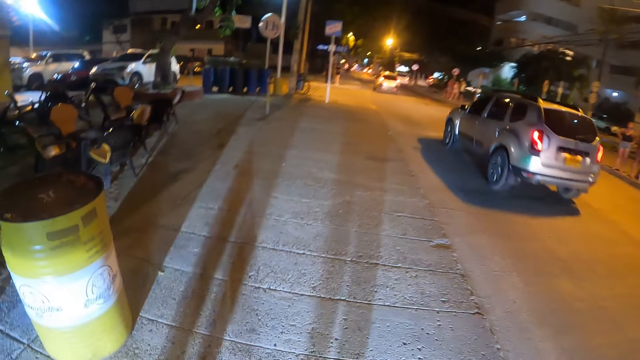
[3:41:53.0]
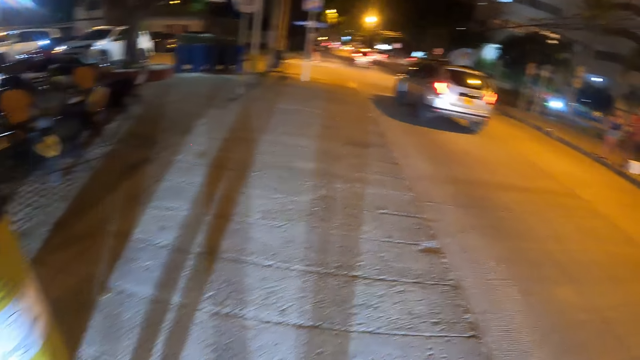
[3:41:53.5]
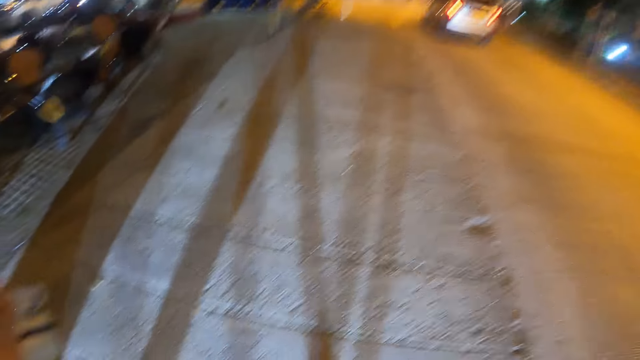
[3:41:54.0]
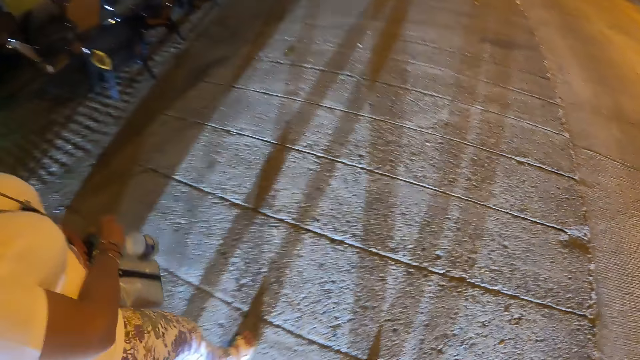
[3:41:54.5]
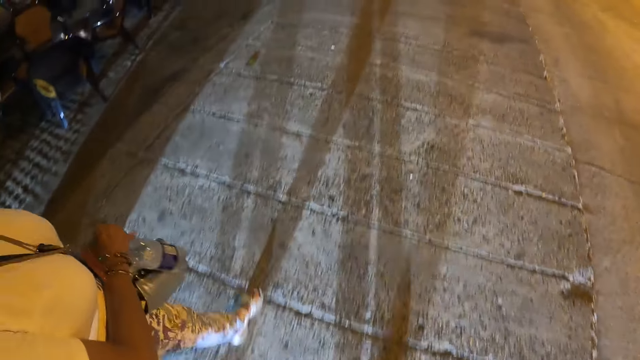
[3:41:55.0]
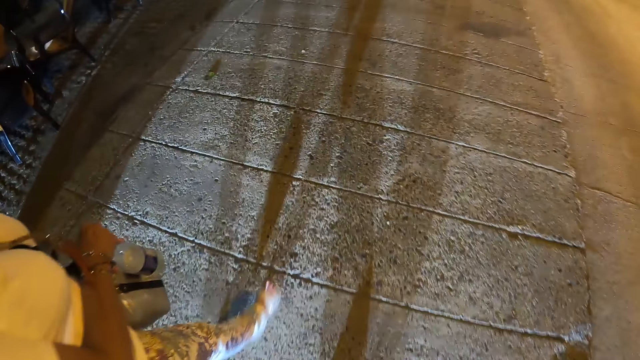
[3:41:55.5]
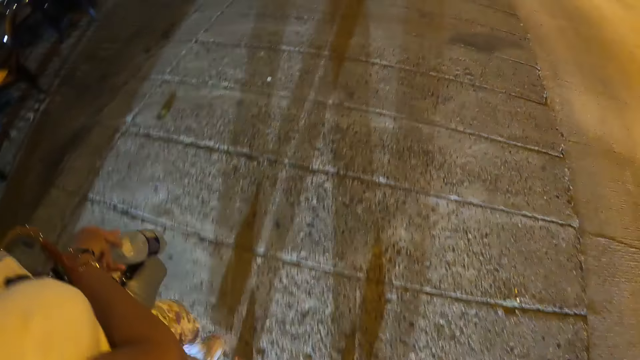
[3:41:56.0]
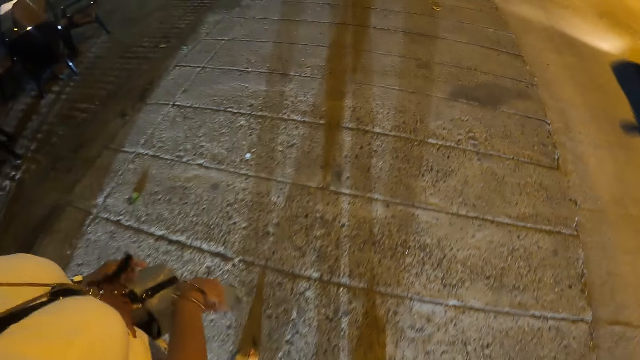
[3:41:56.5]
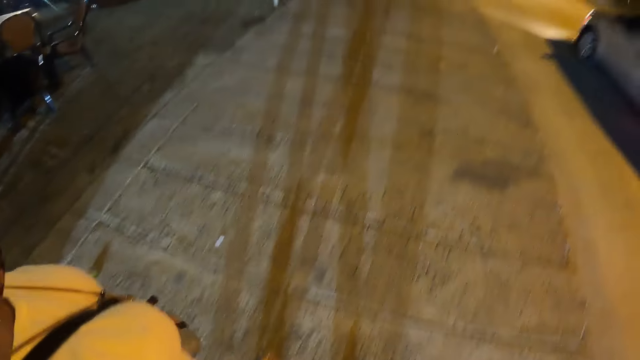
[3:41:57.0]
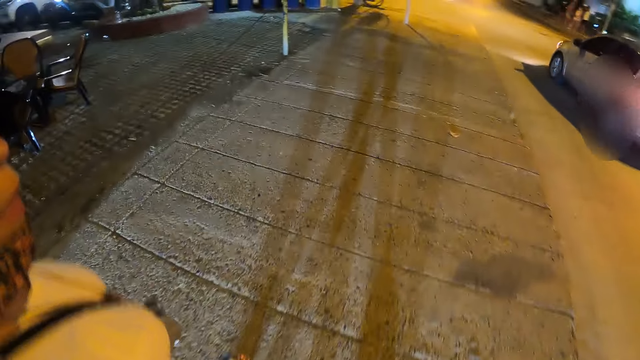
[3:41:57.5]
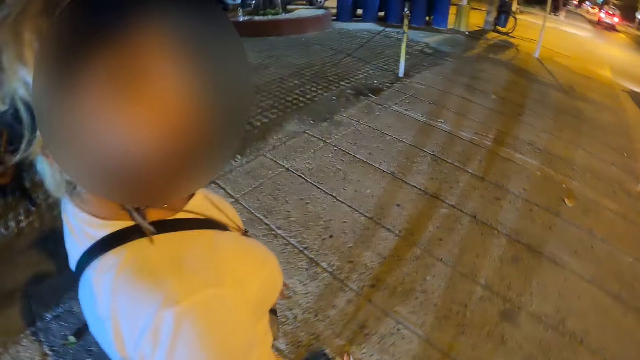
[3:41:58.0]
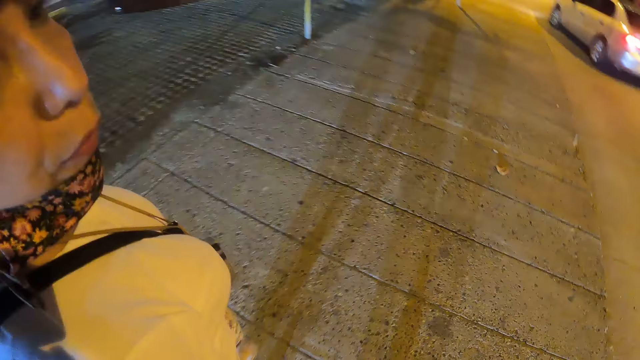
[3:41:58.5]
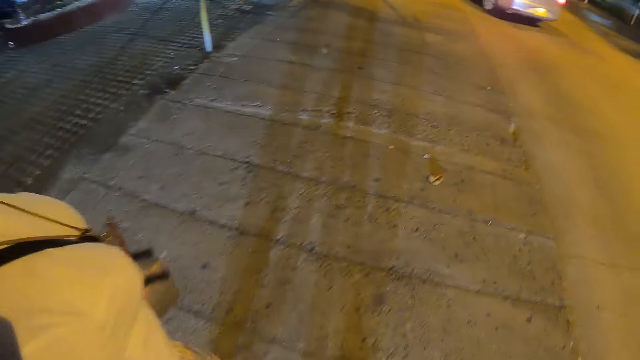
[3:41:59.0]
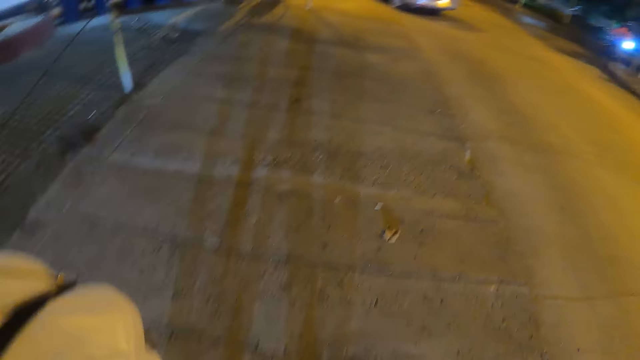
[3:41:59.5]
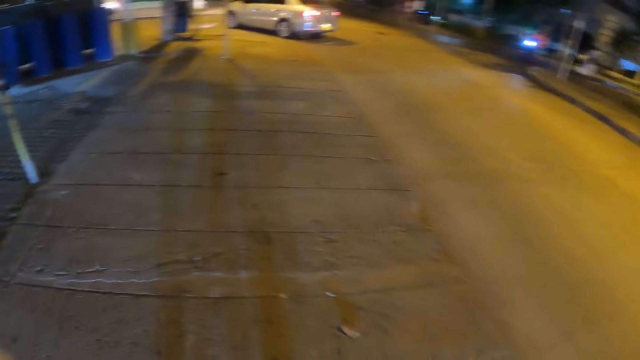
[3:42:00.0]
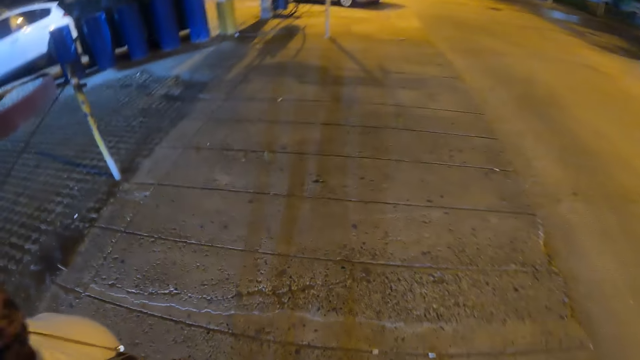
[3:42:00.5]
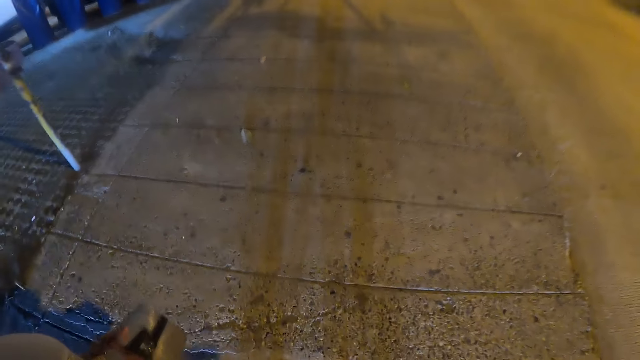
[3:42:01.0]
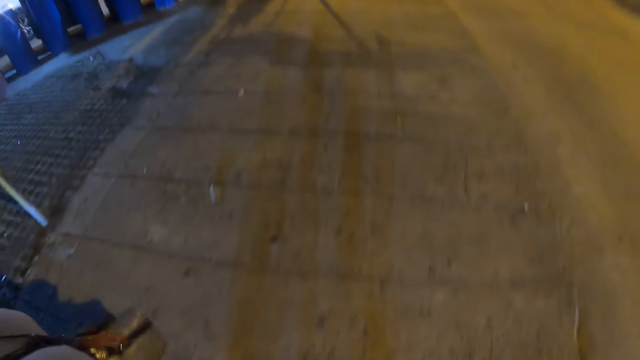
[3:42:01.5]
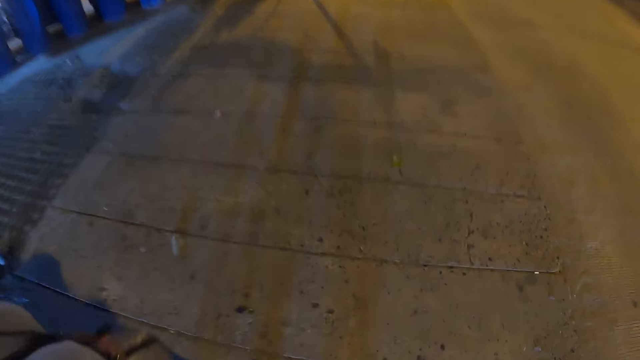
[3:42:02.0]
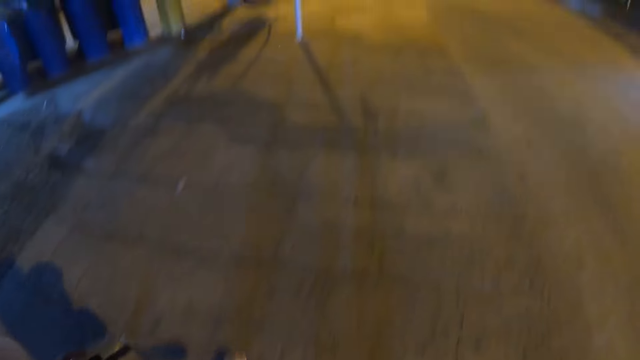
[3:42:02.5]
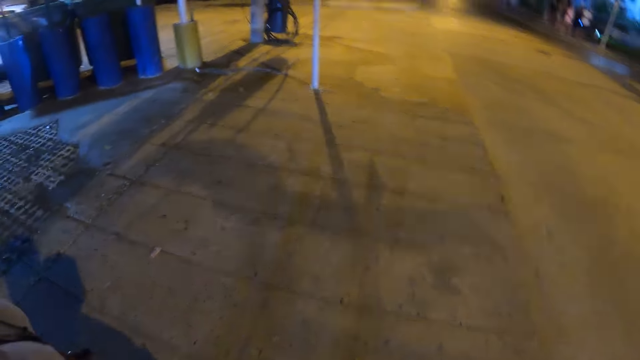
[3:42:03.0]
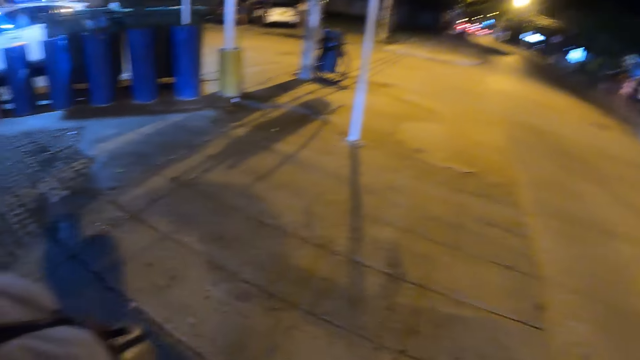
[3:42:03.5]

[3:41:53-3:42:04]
The camera wearer walks along the streets. The person looks at the camera wearer. The camera wearer walks along the street.

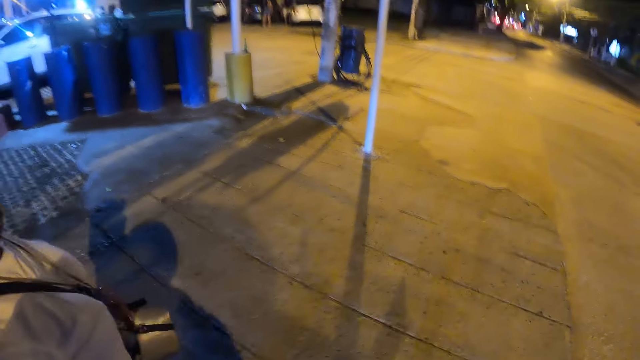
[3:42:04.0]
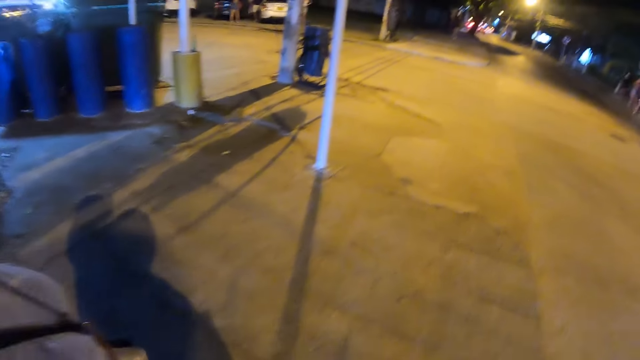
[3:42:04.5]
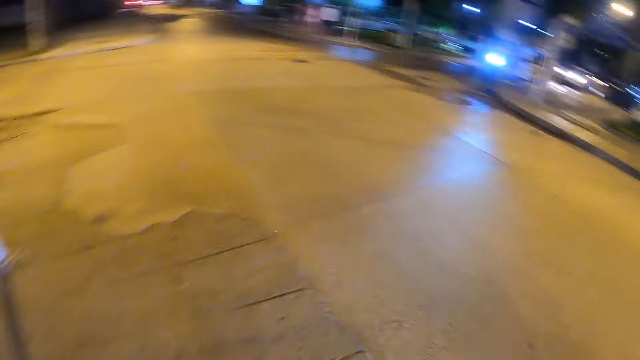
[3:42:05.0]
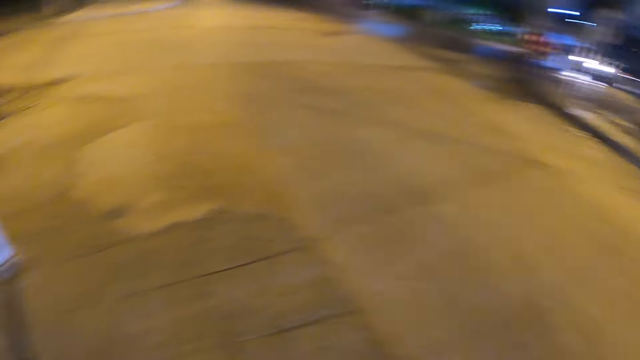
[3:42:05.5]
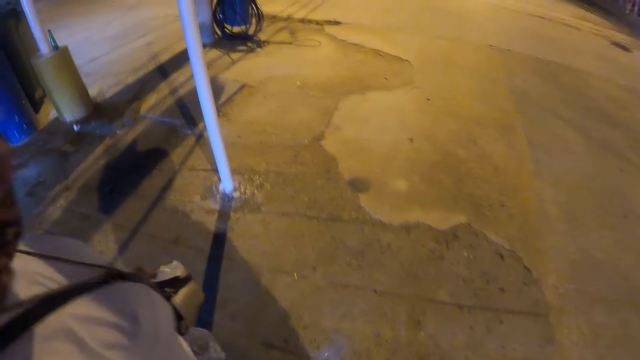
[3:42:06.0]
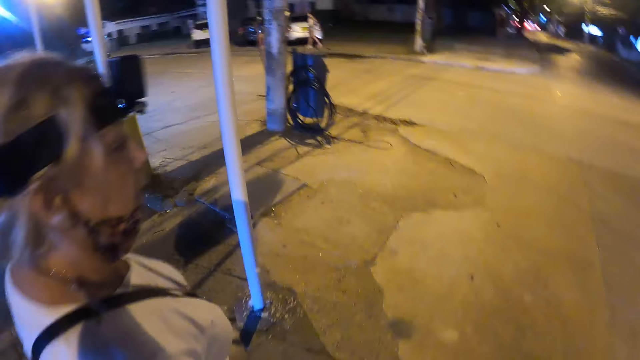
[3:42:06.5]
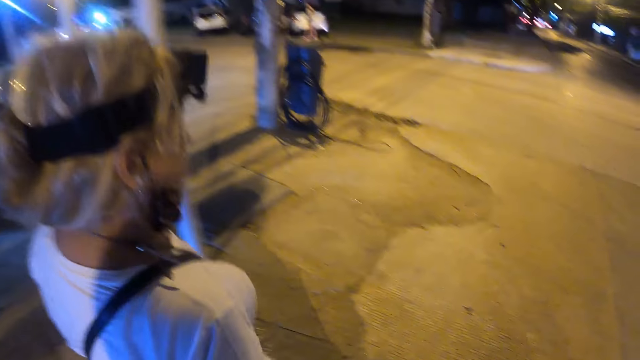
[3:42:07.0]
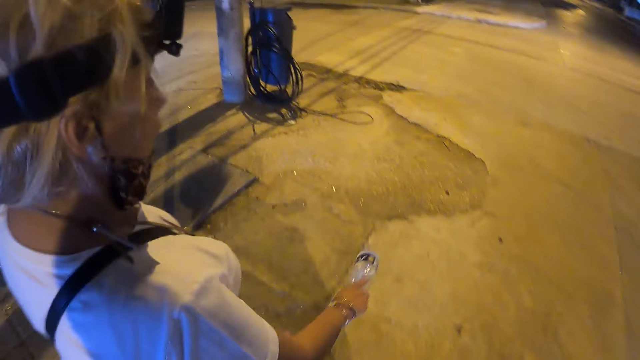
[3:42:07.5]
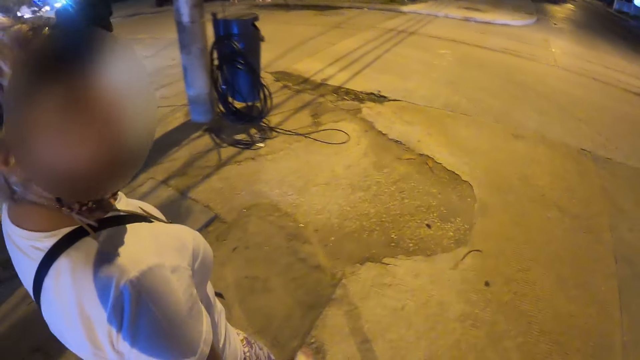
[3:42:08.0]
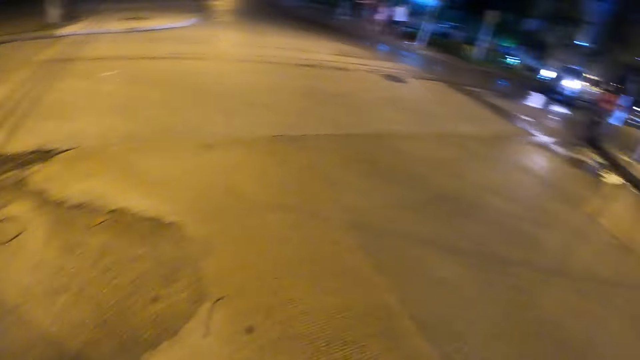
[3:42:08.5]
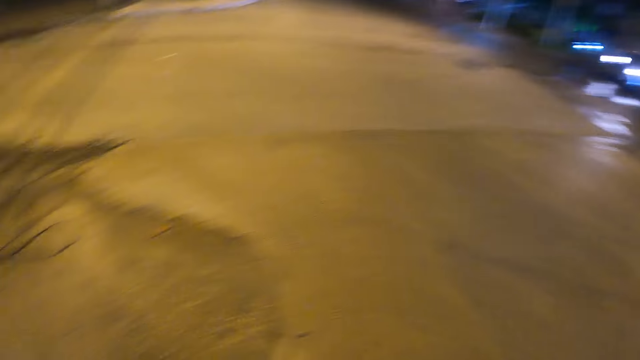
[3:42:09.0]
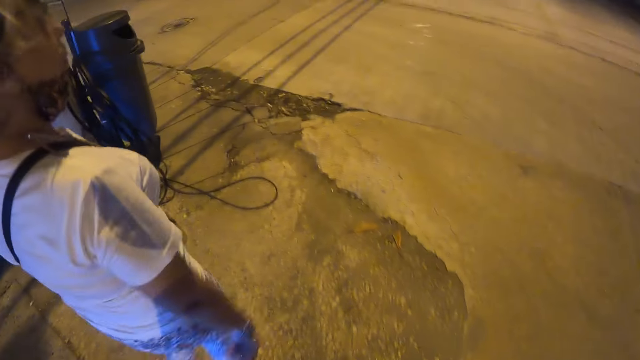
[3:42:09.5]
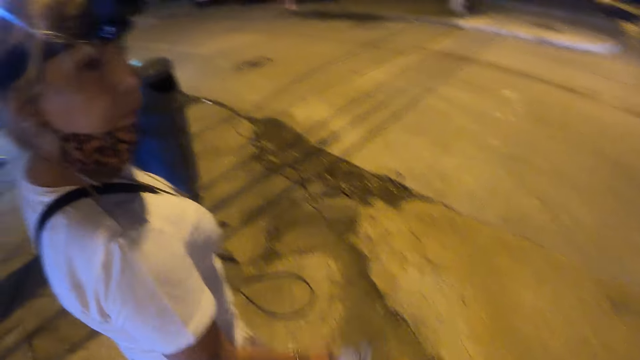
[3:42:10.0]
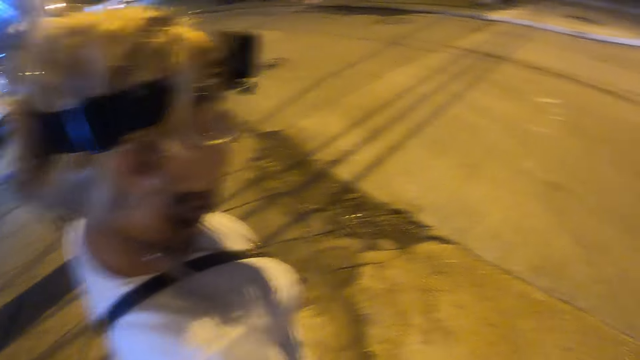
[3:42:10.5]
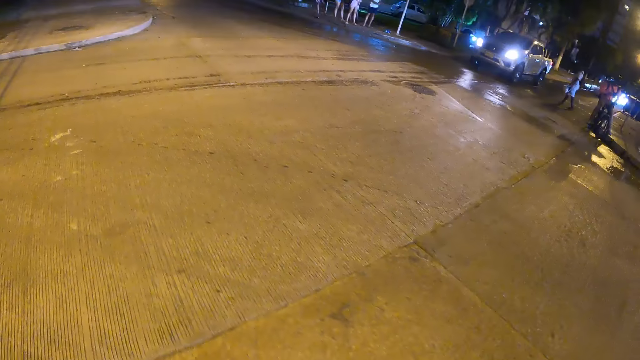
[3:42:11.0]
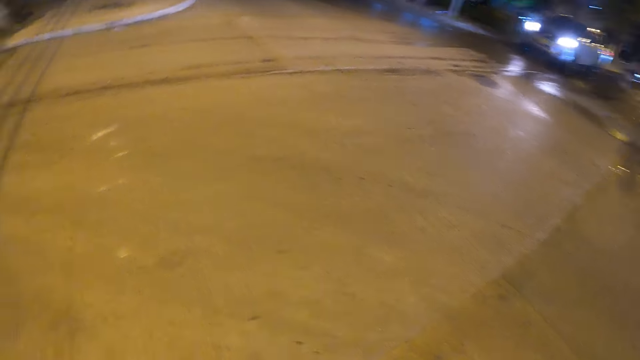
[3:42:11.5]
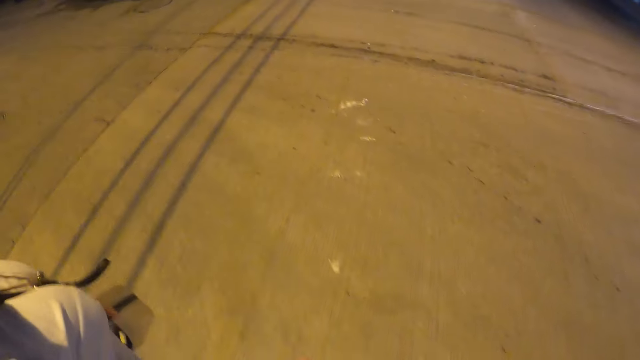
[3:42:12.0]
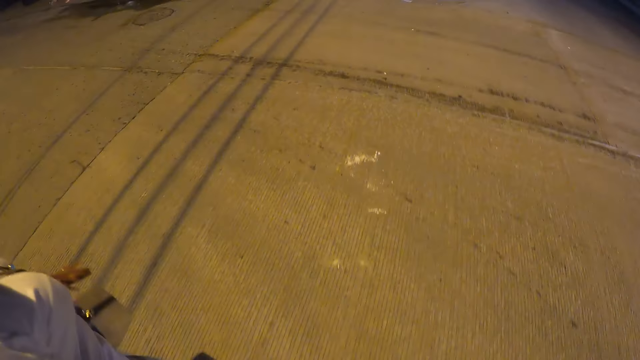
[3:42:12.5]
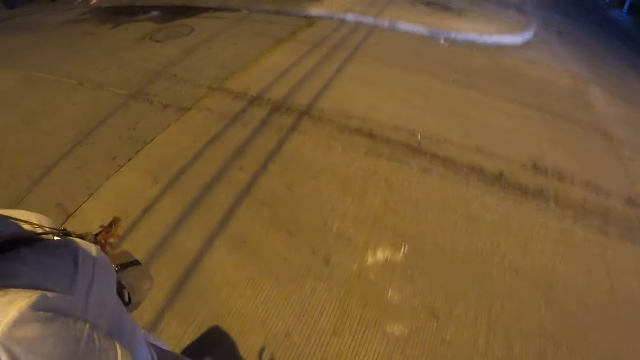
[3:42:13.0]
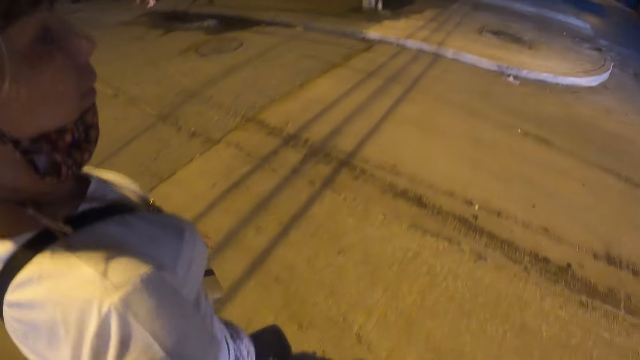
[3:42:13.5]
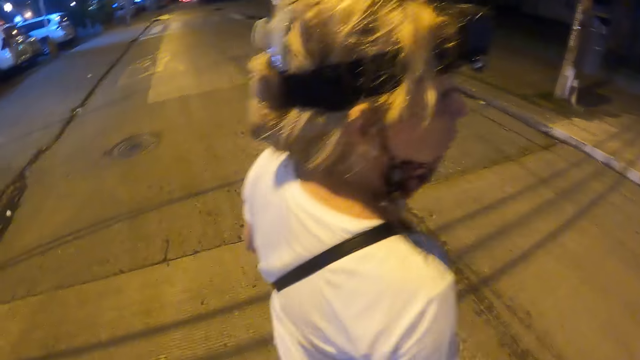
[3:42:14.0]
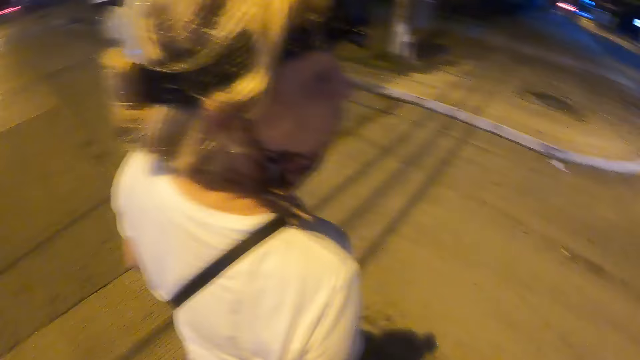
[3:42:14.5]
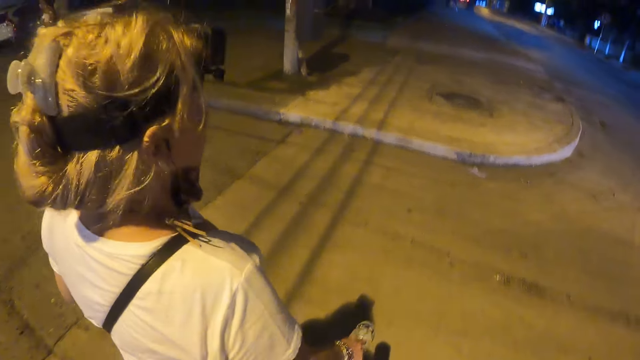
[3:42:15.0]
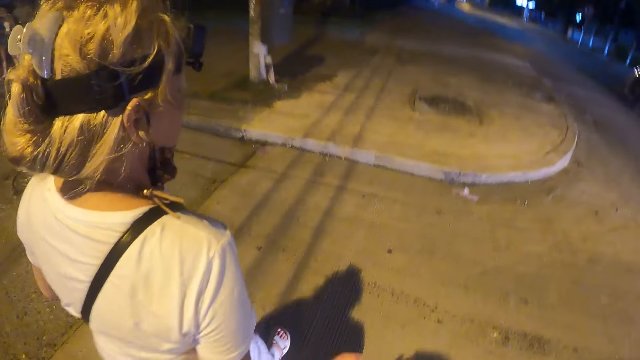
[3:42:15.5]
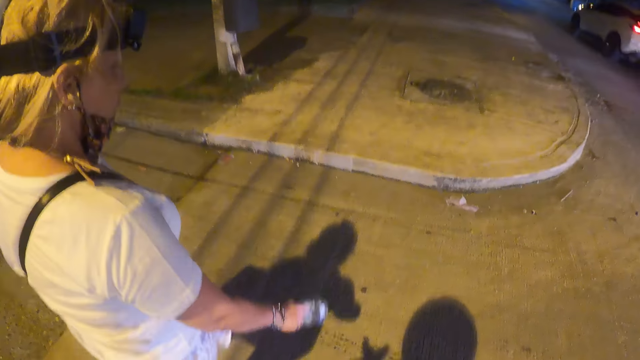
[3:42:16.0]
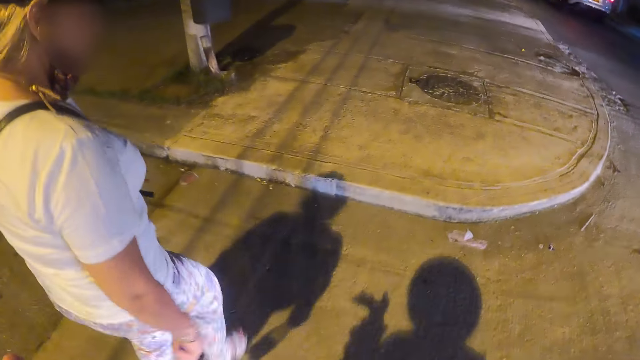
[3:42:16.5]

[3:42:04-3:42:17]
The camera wearer looks around the streets. They walk along the street. They look around. They walk along the streets.
